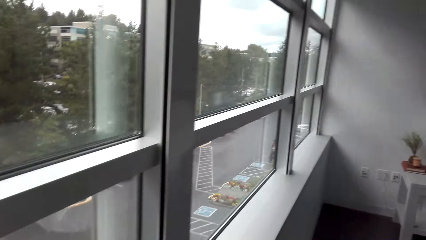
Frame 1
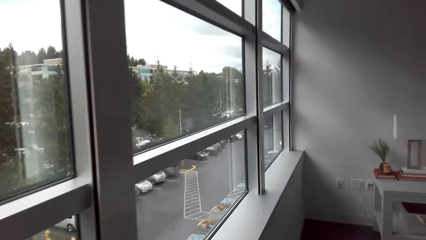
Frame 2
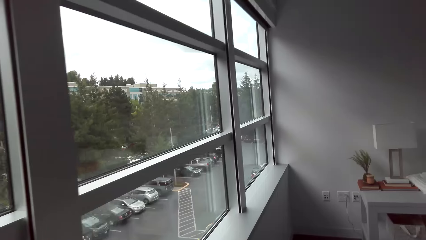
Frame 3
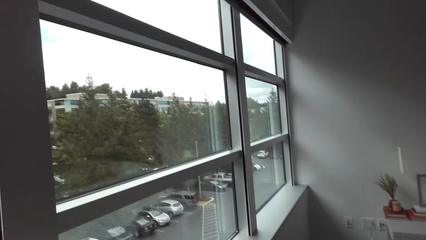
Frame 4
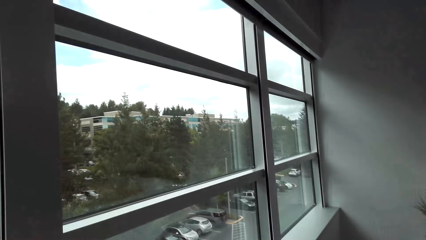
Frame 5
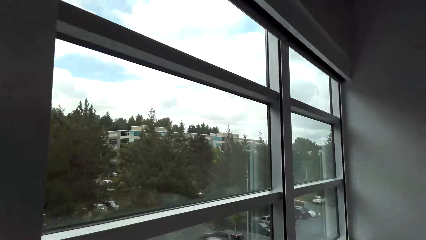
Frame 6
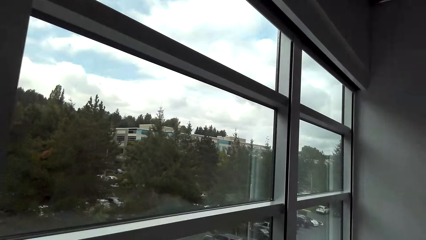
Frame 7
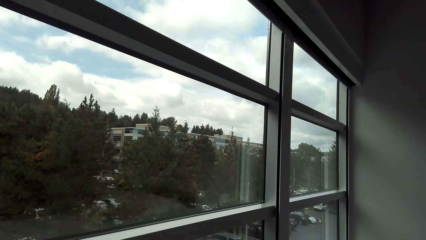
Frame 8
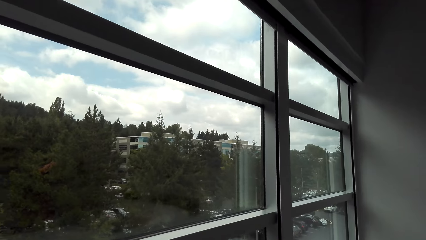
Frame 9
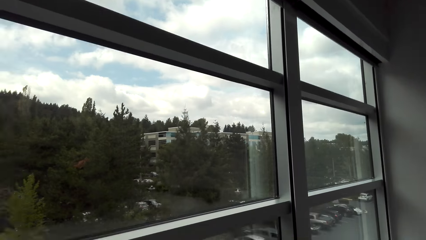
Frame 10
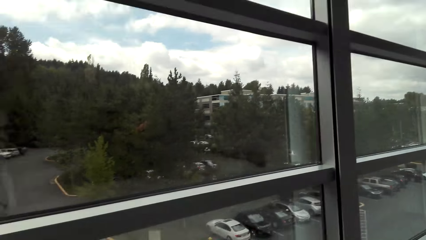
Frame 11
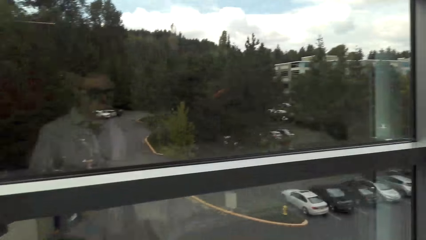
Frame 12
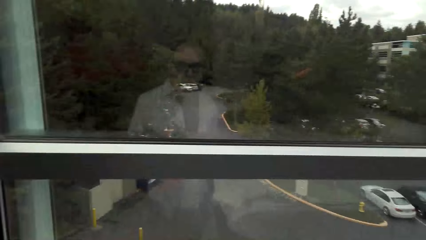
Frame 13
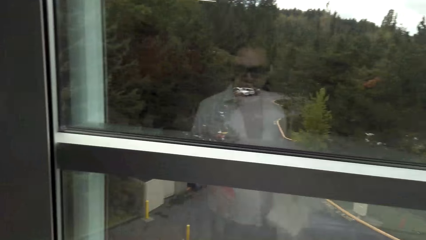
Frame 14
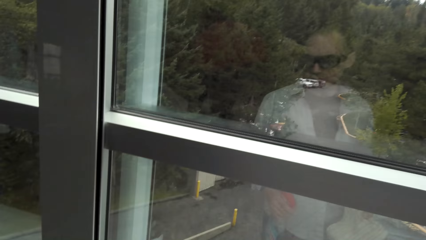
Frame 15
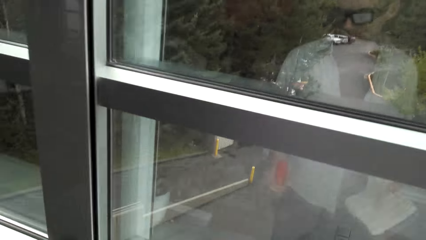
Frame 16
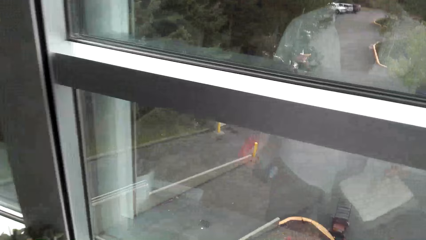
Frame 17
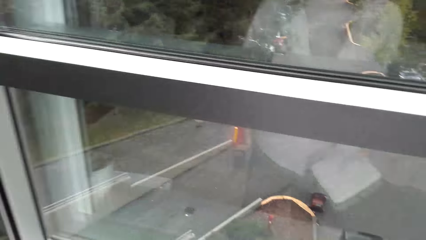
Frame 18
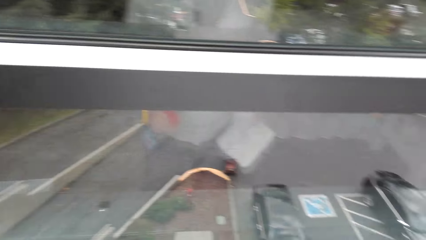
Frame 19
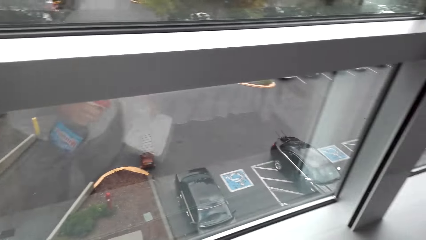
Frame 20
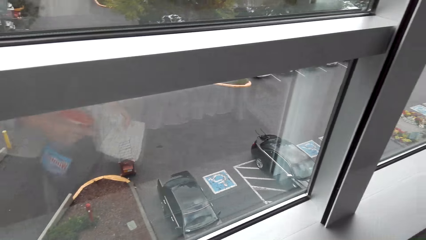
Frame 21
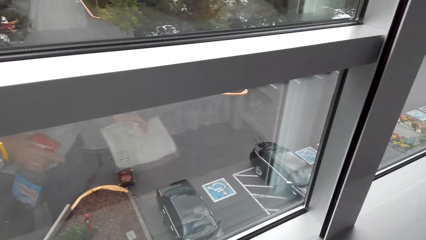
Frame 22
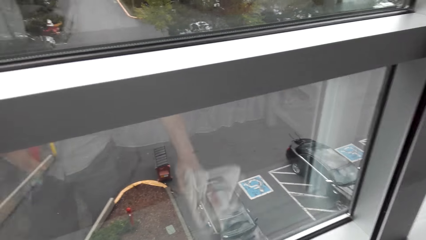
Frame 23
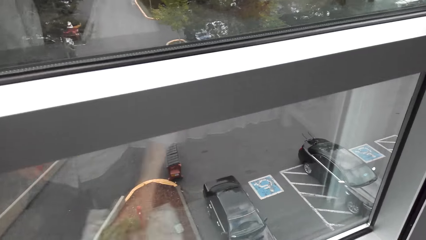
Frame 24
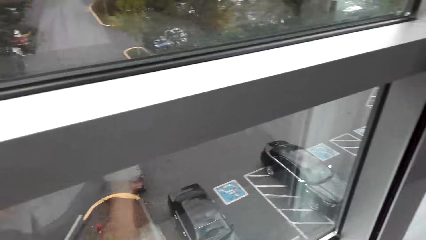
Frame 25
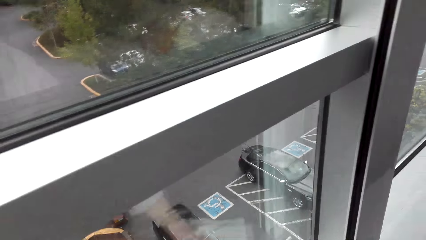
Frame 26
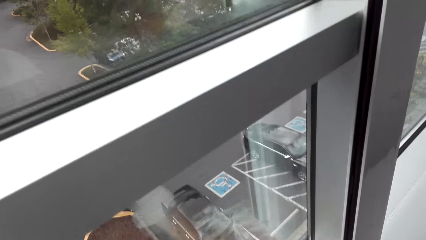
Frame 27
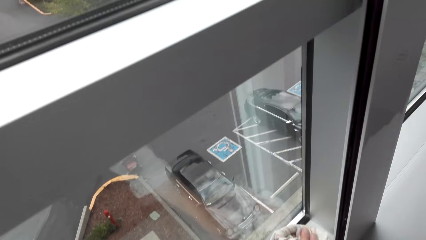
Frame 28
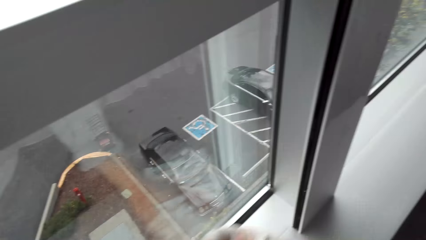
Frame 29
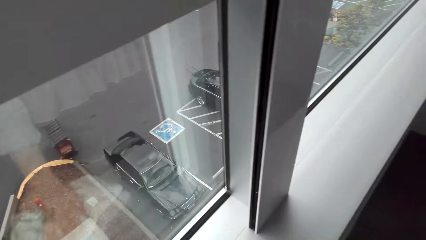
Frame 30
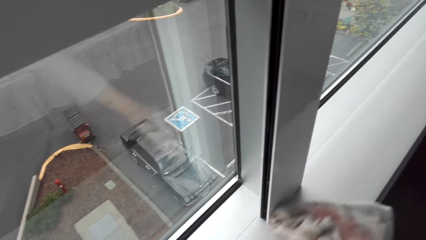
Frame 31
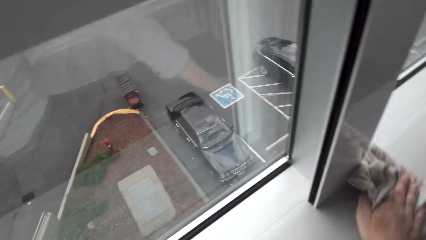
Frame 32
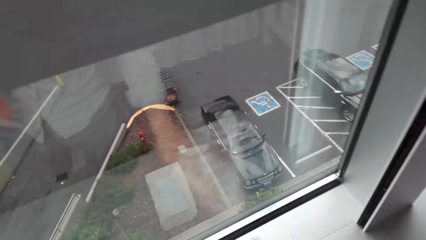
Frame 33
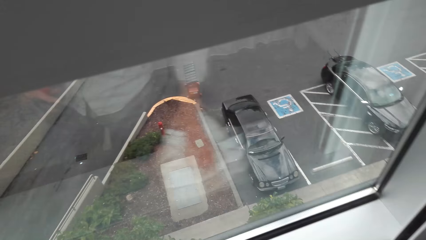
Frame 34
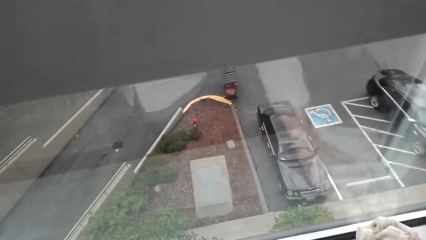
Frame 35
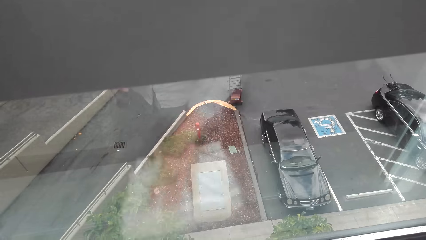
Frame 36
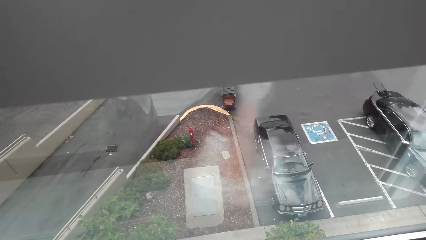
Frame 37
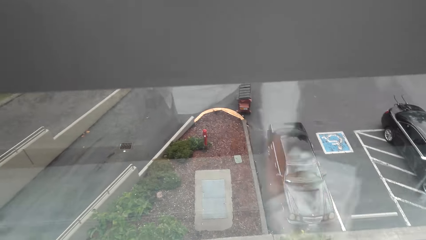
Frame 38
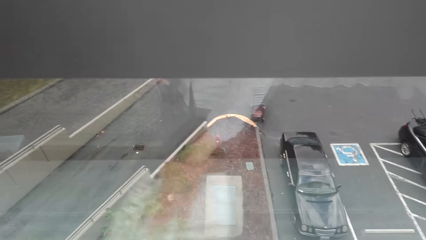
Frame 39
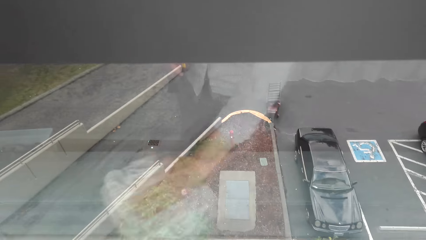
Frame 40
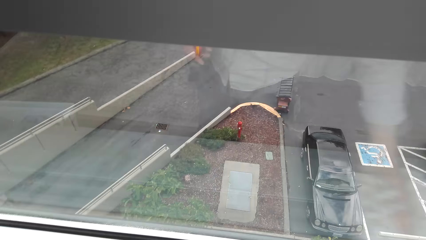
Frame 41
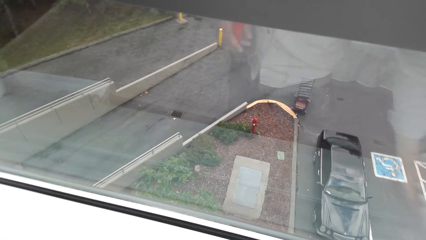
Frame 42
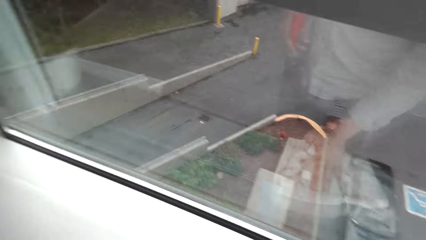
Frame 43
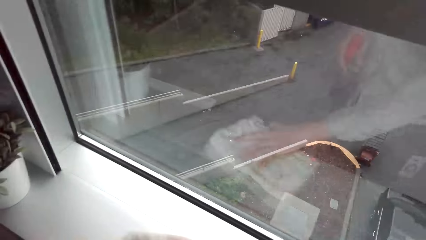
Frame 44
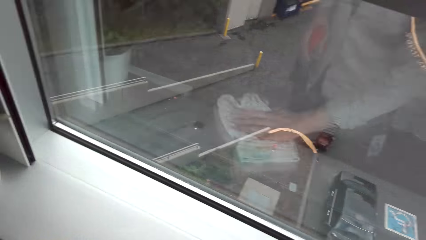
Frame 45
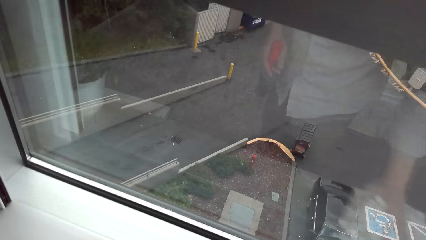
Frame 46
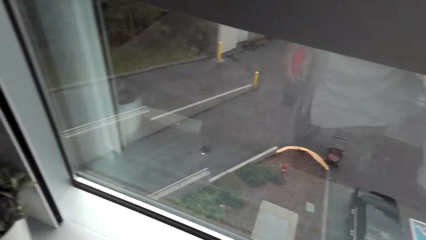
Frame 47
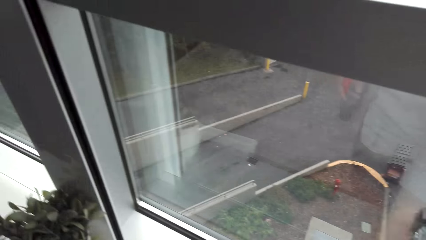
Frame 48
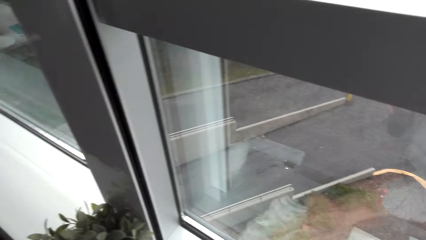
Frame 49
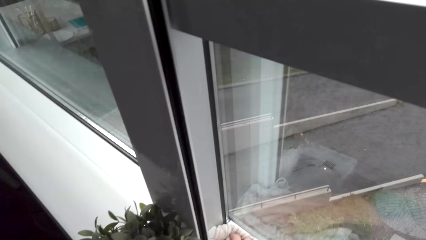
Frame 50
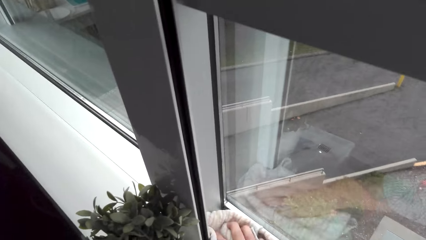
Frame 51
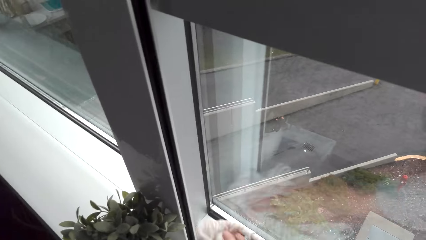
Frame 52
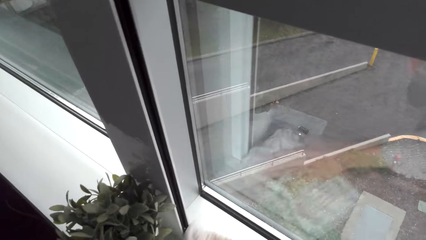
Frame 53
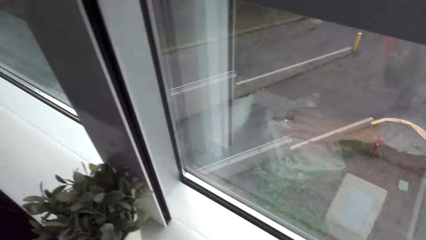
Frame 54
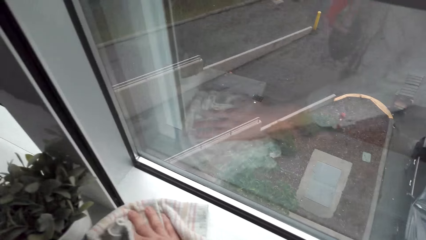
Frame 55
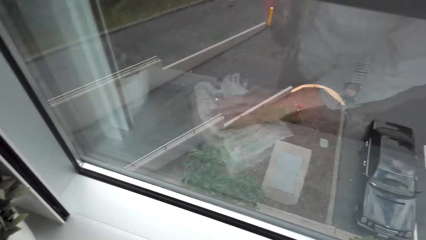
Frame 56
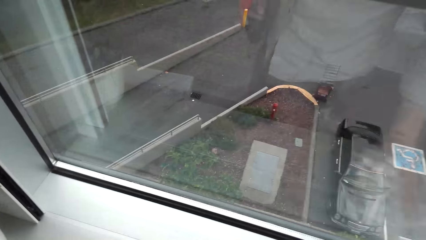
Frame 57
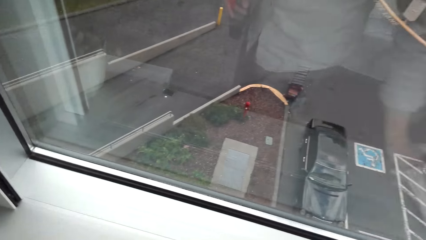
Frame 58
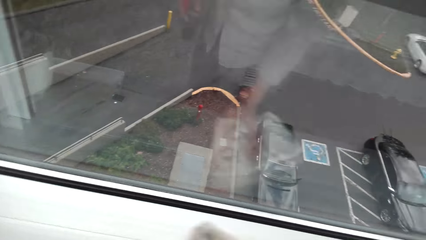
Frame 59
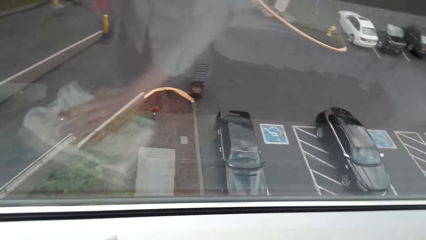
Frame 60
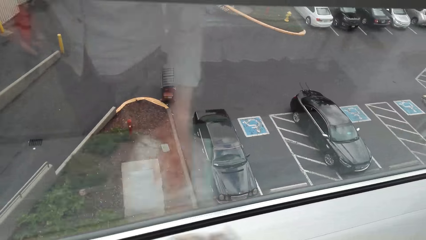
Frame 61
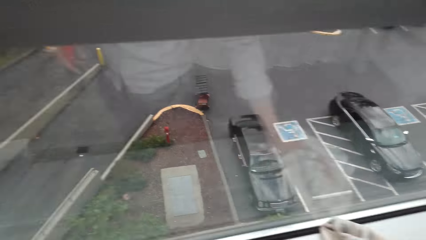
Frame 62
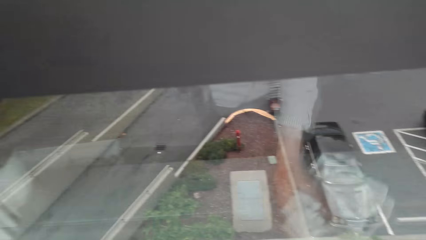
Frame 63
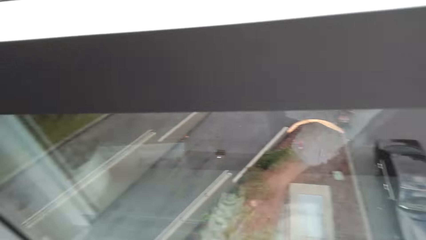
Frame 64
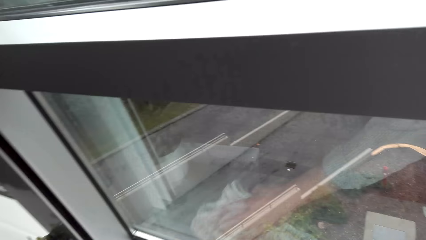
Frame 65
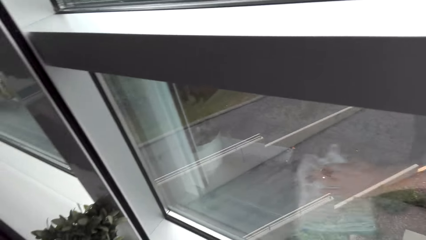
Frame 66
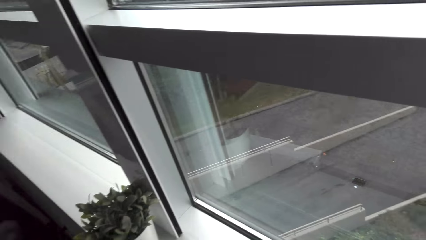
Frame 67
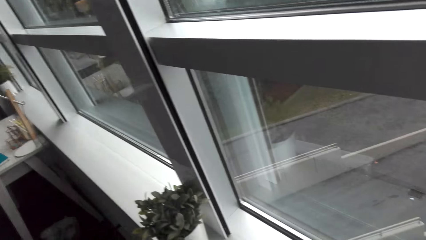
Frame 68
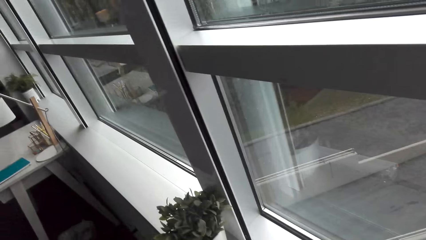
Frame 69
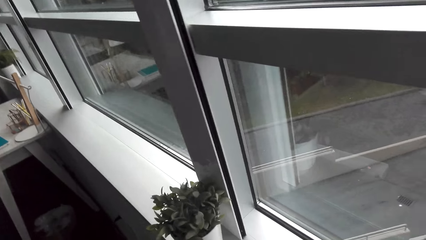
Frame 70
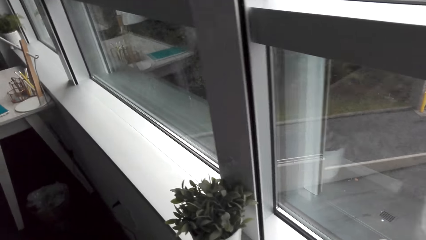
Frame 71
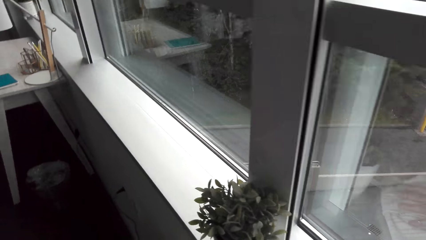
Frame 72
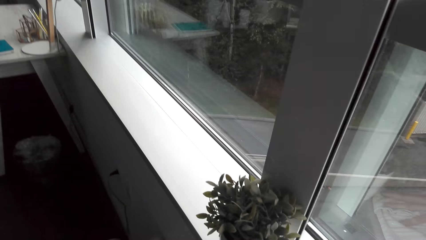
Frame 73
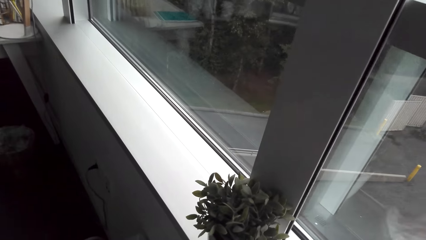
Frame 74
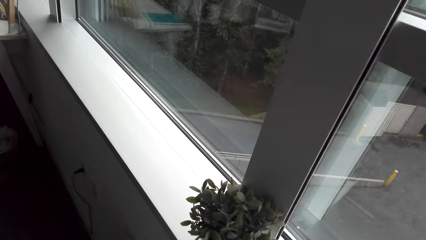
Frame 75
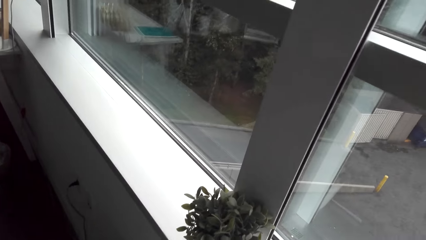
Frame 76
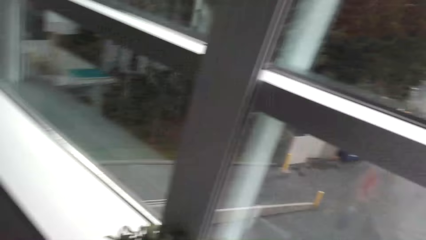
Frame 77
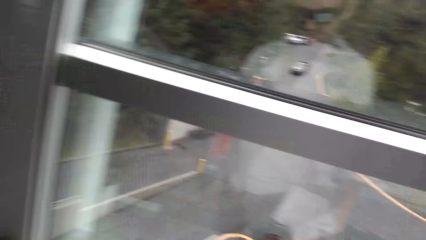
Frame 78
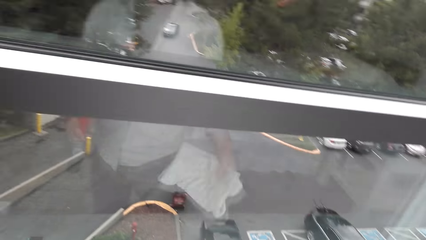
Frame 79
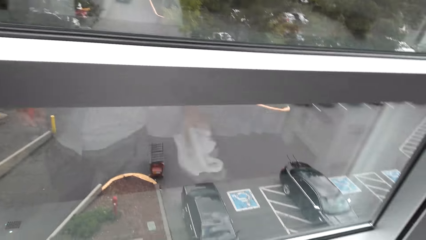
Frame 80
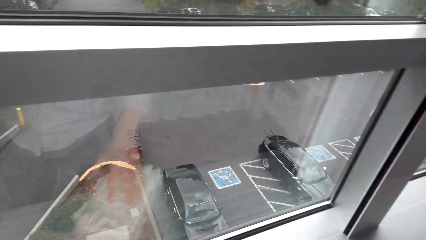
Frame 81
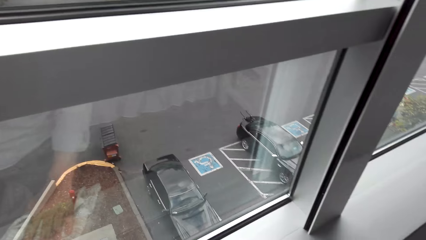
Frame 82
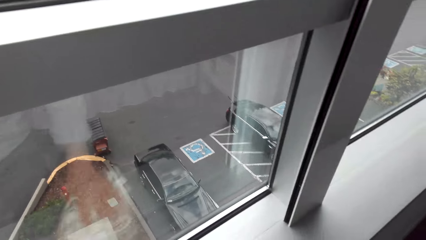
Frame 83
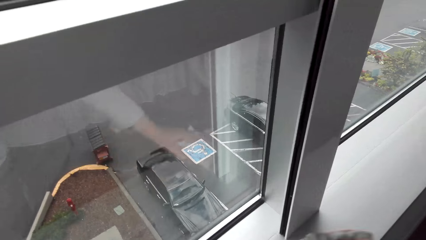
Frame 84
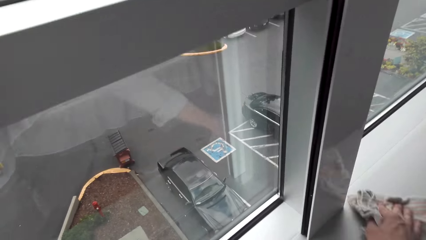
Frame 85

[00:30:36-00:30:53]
The camera wearer walks. They sprinkle something on the window stool. They wipe the window stool or window pane.
